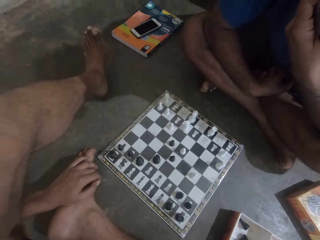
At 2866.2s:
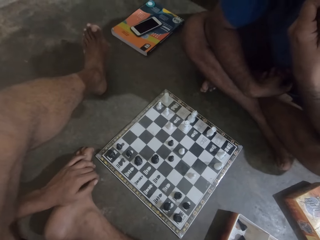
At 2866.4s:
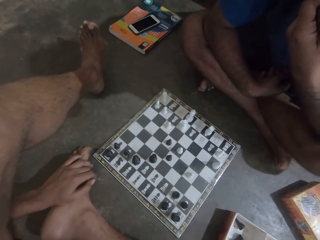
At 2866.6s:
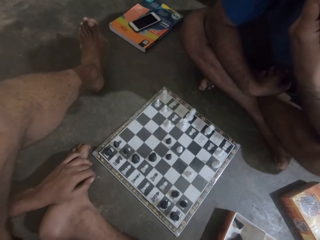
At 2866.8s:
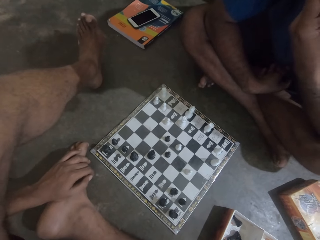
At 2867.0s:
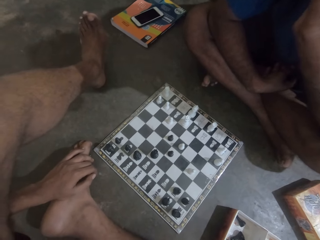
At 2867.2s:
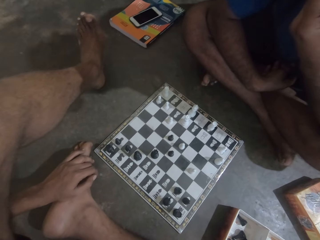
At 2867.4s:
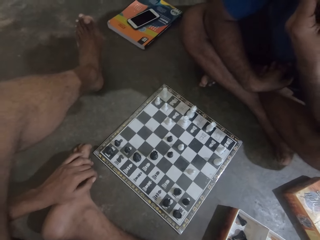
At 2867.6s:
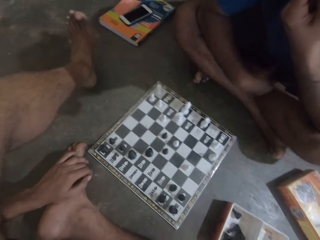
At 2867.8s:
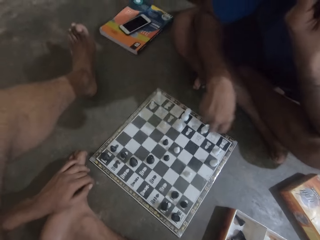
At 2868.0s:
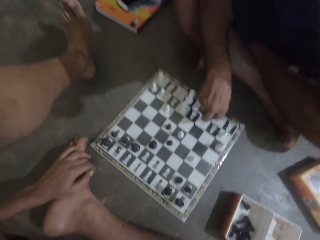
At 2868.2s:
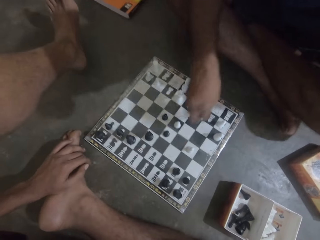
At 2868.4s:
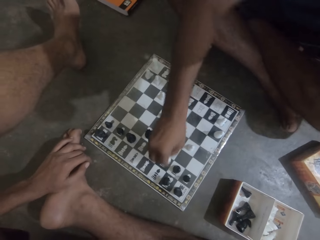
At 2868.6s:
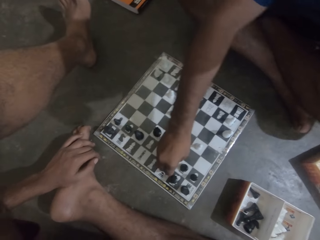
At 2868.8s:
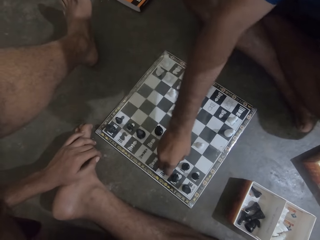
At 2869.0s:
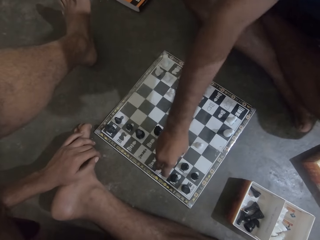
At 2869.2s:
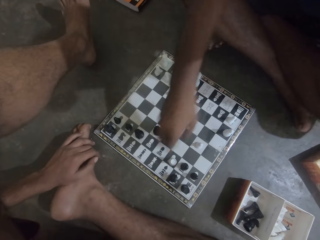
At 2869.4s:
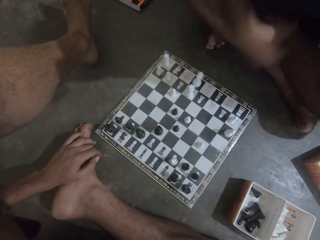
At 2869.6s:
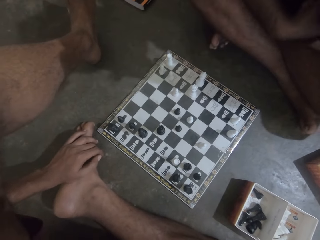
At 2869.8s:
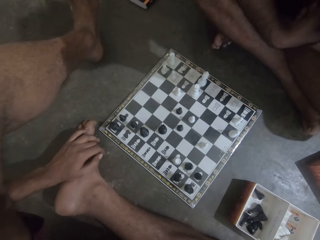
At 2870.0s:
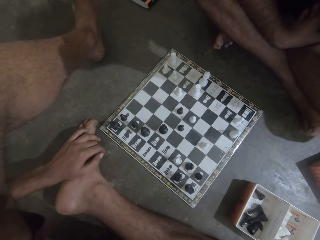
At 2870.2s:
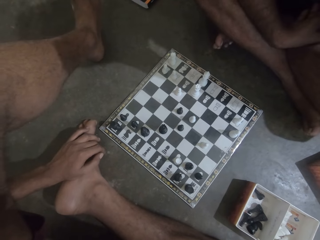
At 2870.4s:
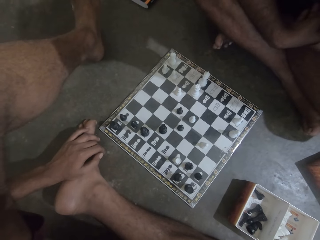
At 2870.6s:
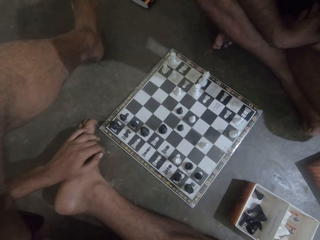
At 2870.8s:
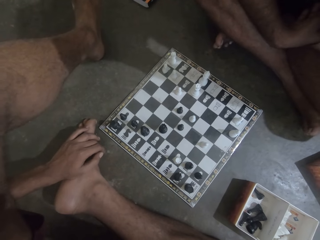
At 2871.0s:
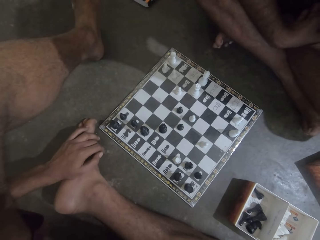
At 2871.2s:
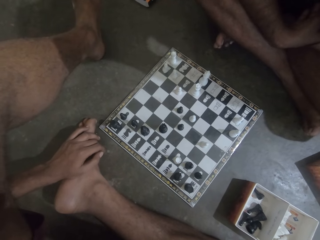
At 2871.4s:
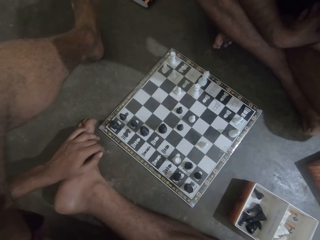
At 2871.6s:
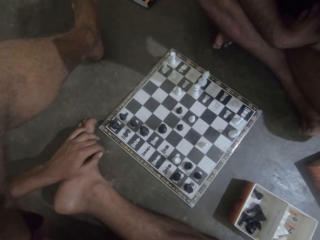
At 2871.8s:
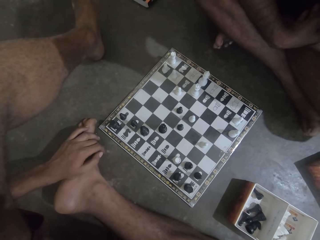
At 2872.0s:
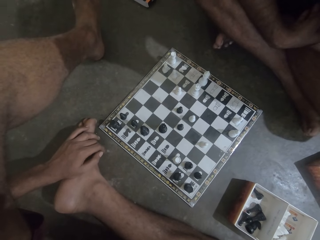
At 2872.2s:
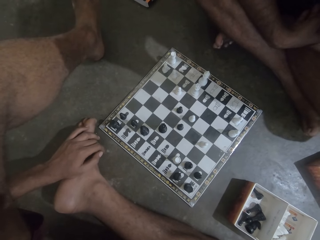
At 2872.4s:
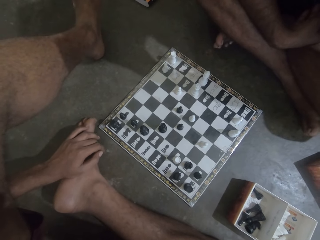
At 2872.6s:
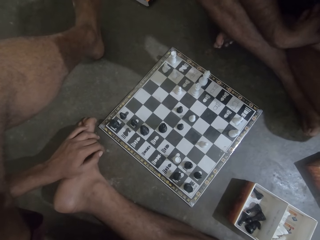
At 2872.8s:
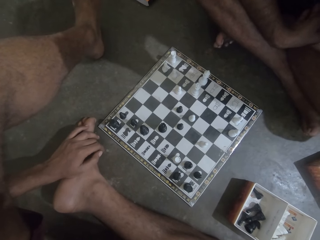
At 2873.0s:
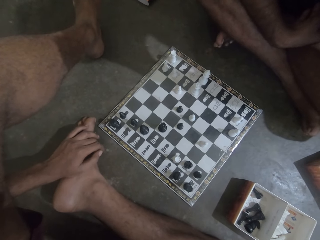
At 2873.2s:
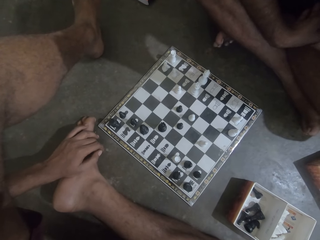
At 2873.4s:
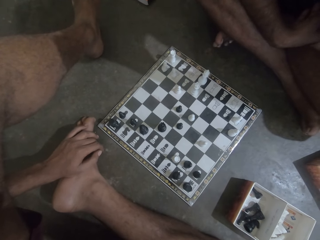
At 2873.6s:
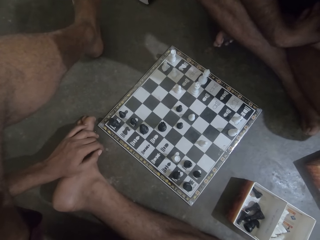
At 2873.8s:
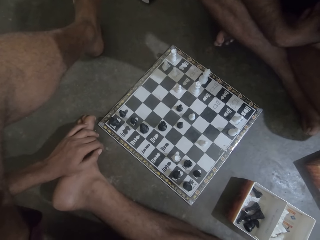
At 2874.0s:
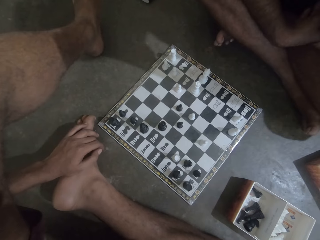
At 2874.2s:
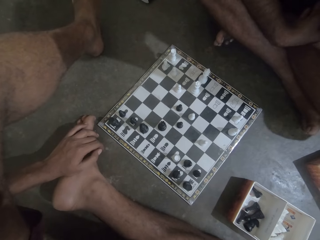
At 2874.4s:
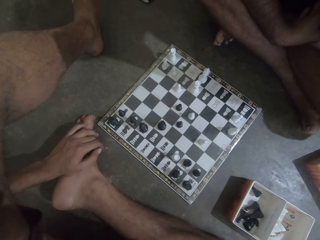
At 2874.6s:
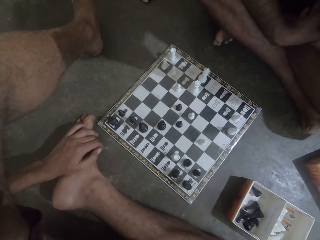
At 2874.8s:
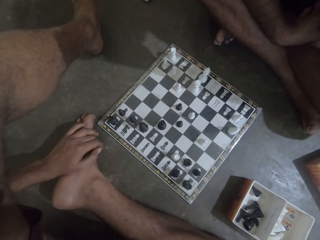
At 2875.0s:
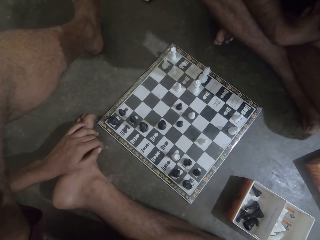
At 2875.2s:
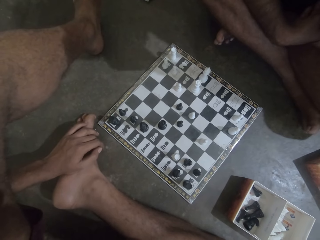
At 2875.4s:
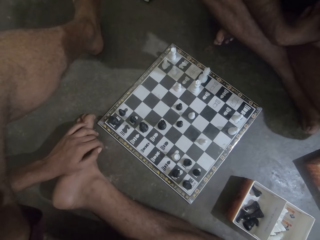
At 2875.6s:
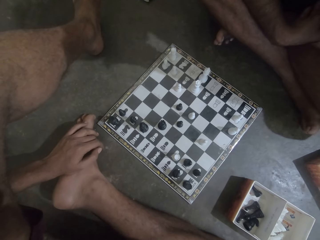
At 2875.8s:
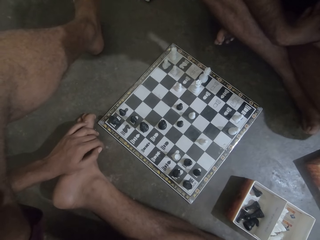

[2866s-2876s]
A man holds the chess piece. The man moves the chess piece on the chess board. The man unhands the chess piece. The camera wearer shakes the leg.

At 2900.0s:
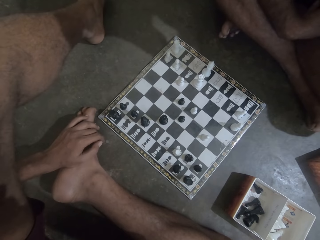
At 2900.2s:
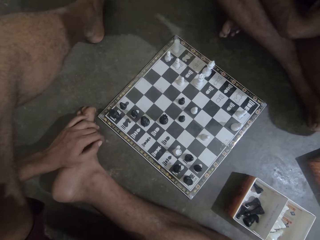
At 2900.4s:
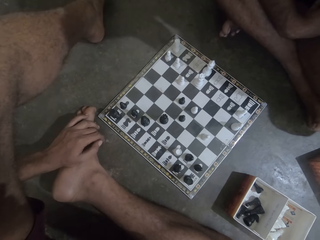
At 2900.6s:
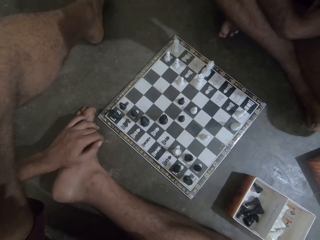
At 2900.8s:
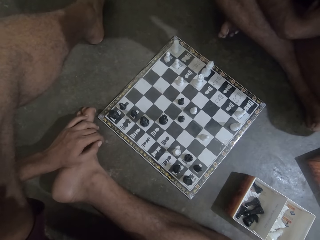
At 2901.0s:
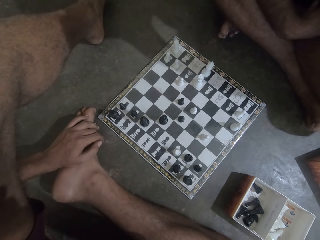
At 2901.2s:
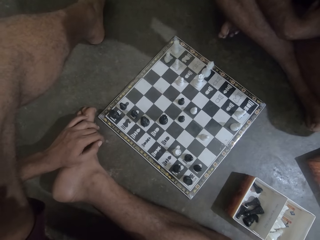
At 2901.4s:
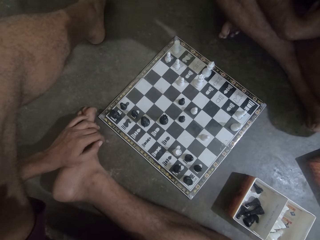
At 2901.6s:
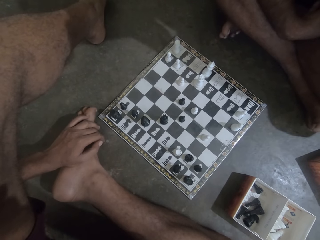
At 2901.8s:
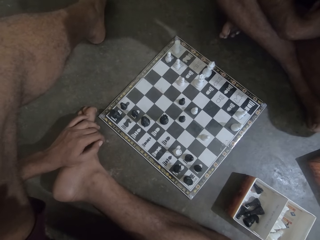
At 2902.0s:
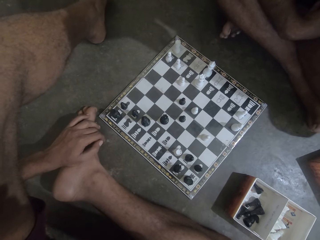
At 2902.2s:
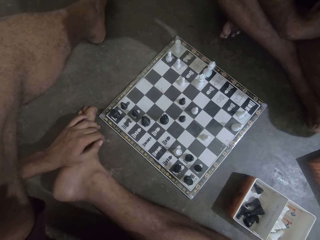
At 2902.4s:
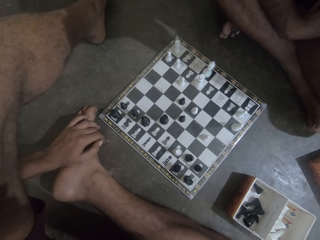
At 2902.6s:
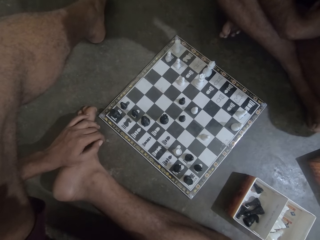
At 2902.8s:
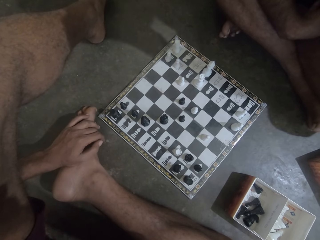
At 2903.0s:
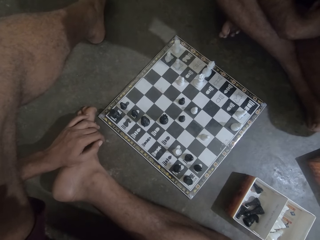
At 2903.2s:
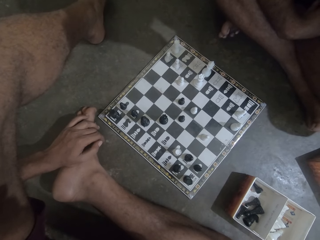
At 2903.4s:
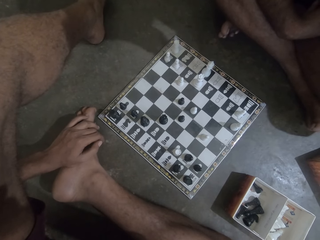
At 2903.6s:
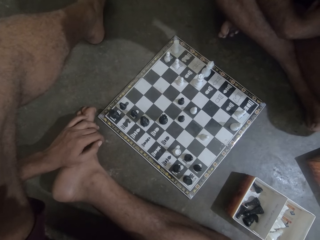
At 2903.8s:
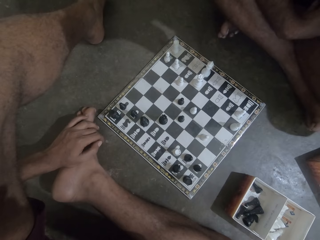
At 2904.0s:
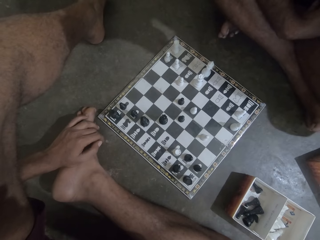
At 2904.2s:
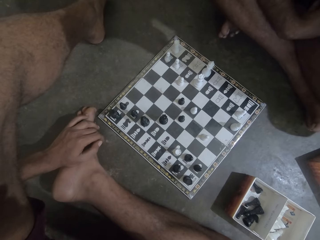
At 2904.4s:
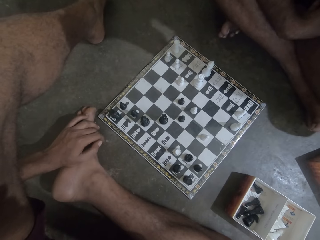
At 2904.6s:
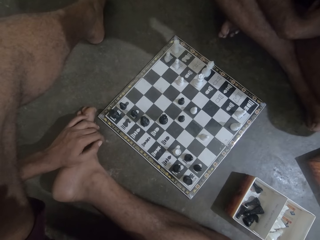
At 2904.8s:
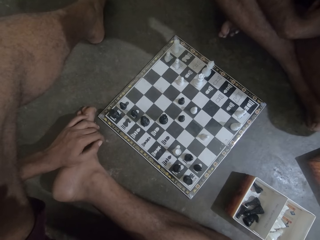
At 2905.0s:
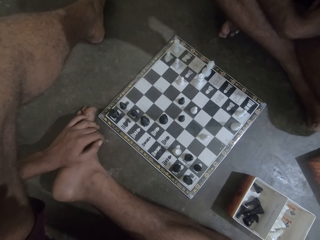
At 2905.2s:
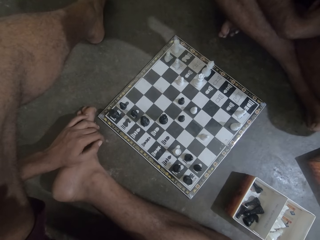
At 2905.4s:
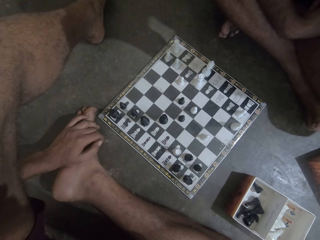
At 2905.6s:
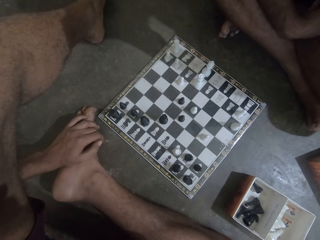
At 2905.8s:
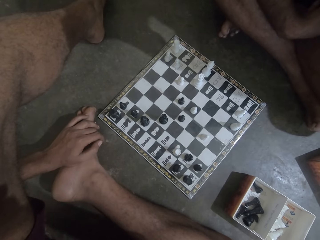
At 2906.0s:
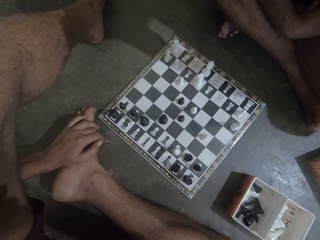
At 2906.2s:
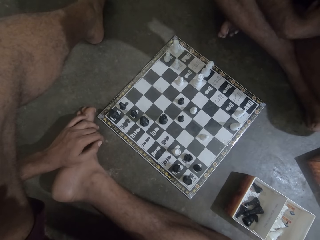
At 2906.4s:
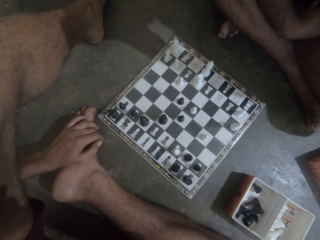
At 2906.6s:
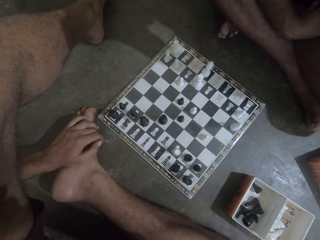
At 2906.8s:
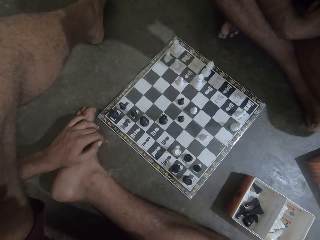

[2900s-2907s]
The camera wearer stops shaking the leg.

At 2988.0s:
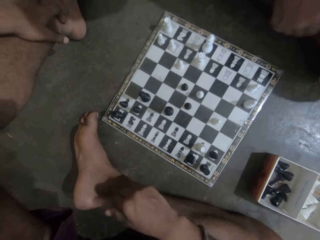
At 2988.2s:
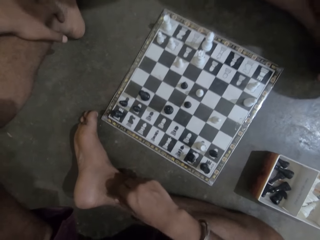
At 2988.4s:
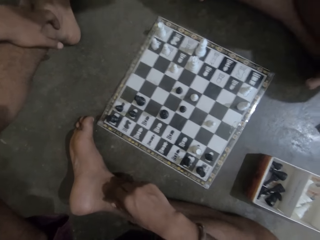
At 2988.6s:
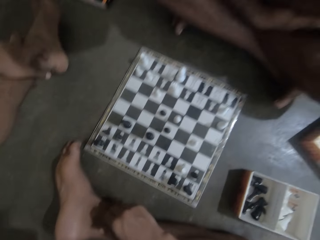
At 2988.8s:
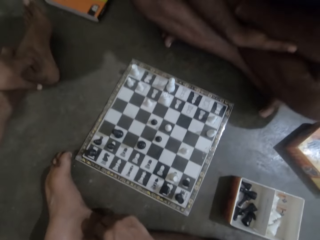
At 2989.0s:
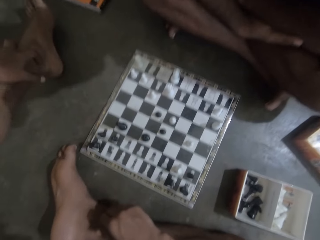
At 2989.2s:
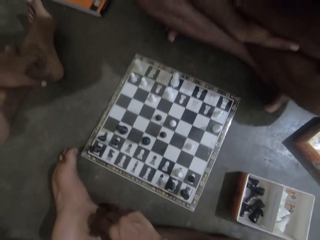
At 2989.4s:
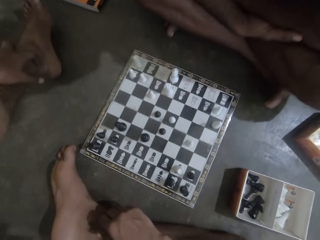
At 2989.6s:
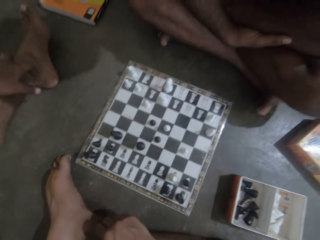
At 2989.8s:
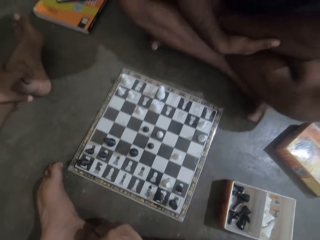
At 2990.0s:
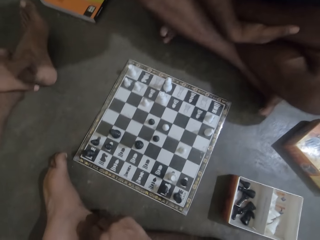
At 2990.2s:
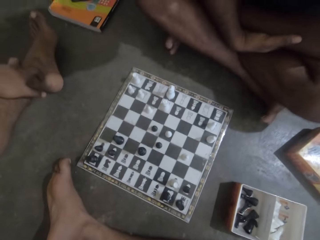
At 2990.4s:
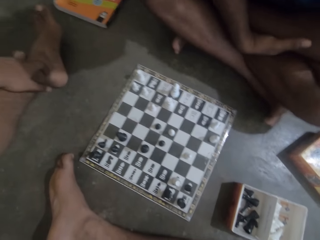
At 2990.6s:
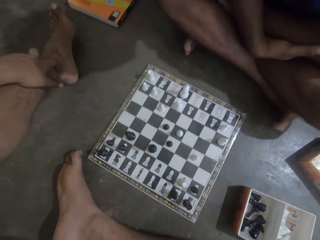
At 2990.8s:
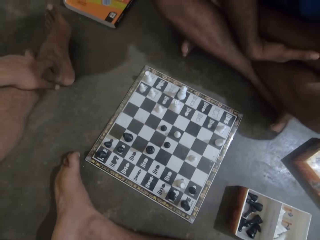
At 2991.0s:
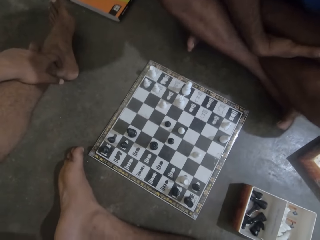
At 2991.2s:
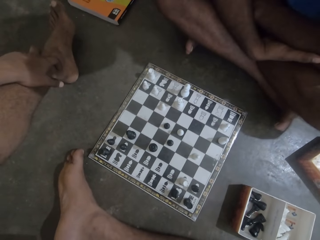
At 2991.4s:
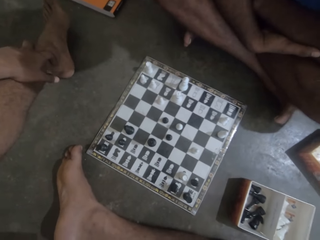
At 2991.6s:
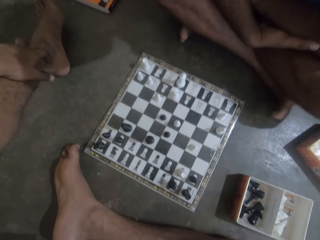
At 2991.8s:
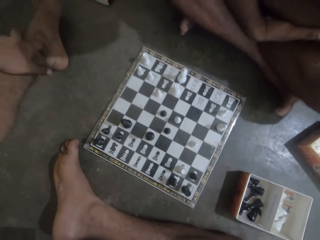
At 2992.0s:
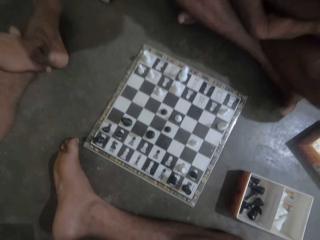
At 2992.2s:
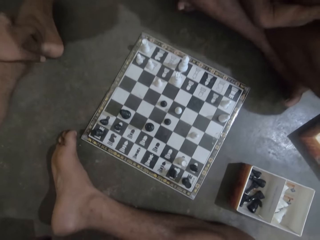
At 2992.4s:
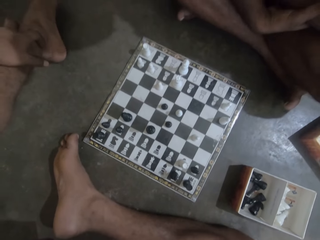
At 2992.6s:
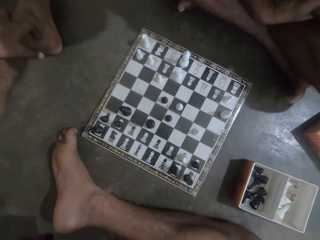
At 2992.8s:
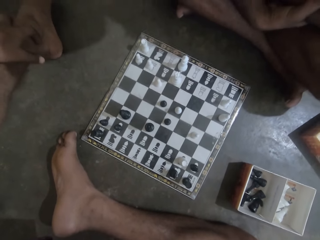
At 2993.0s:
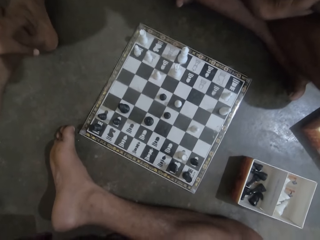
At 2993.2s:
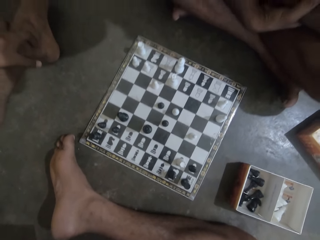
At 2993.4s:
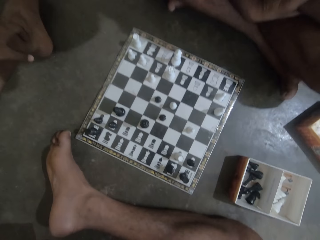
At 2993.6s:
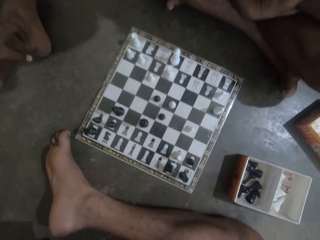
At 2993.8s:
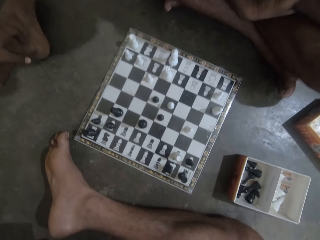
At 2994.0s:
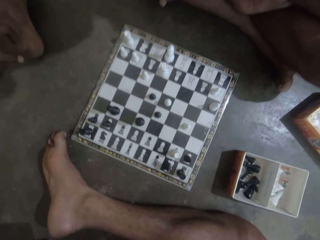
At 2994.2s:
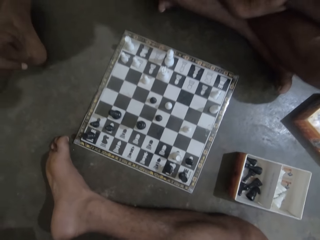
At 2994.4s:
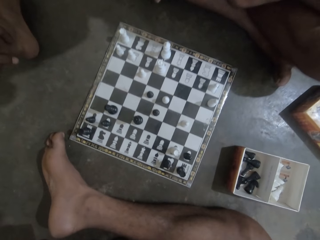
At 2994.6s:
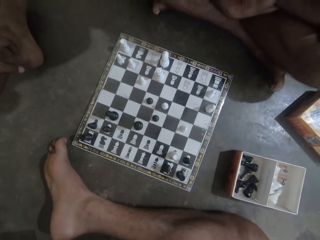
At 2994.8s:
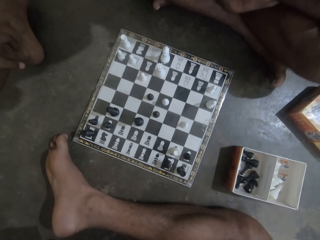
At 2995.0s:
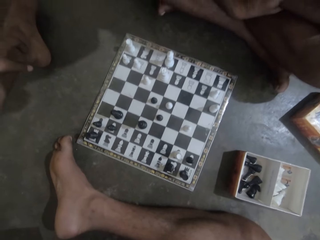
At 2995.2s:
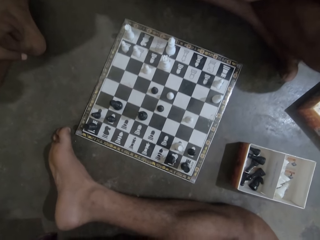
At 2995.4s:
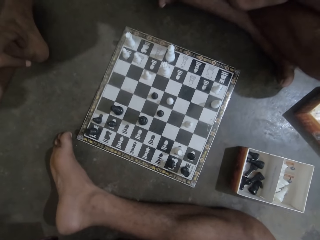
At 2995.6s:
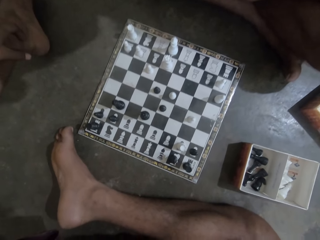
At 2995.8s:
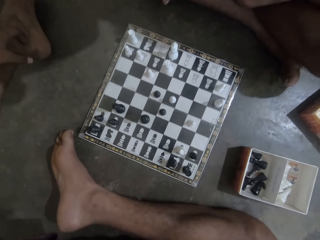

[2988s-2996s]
The camera wearer and a person look at the chess board.
